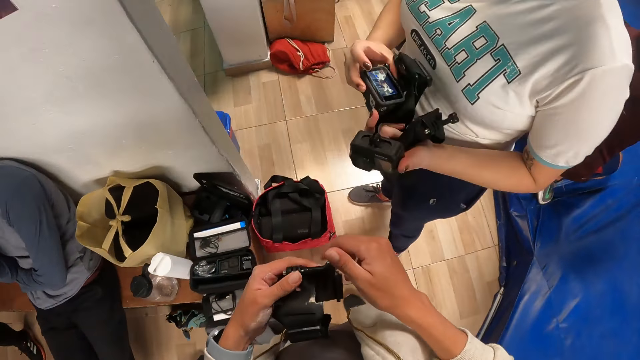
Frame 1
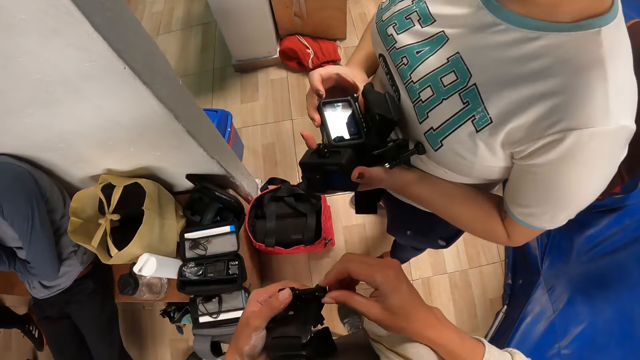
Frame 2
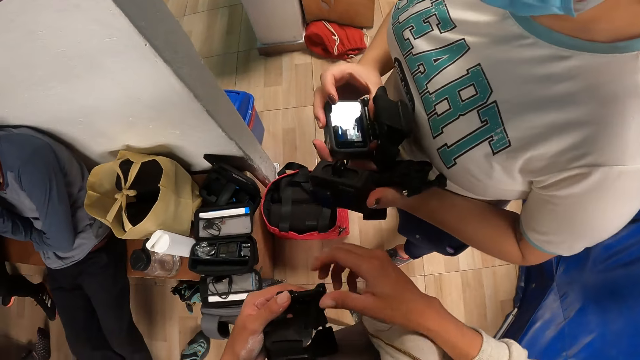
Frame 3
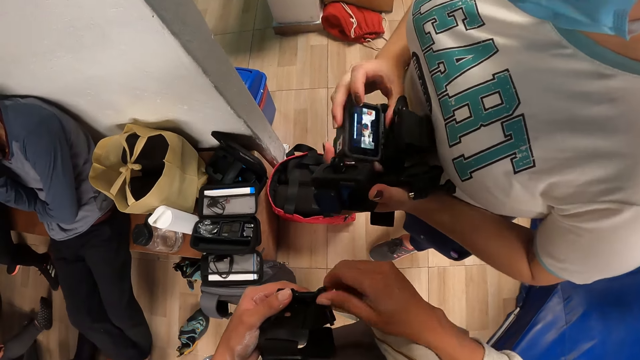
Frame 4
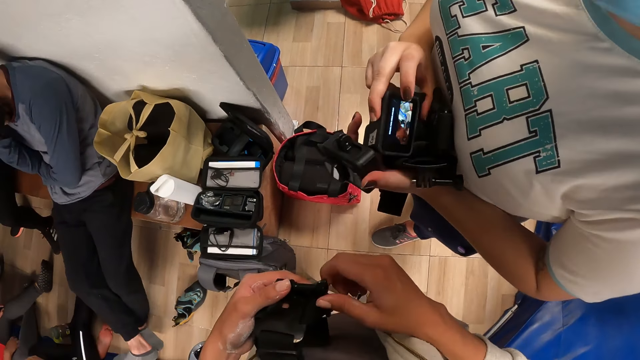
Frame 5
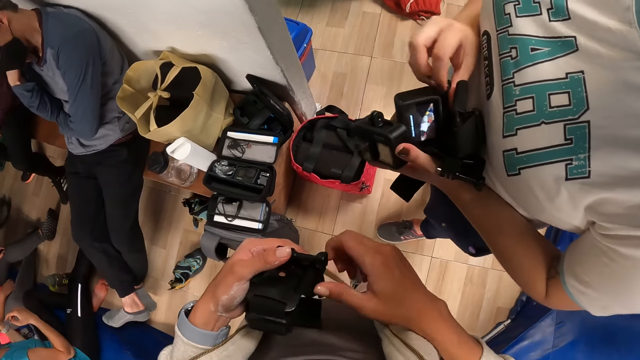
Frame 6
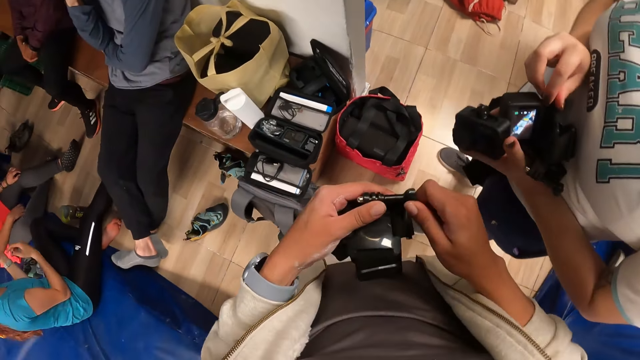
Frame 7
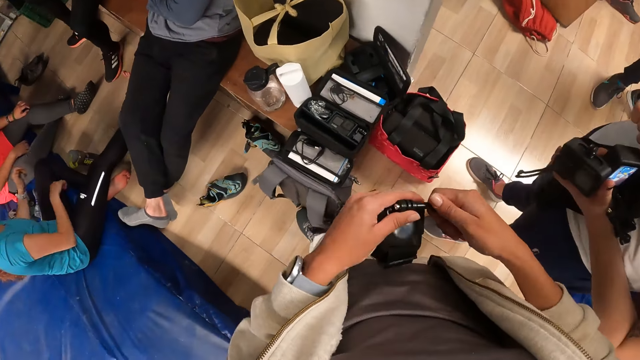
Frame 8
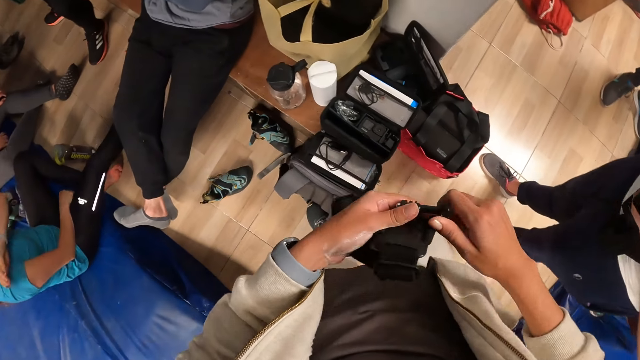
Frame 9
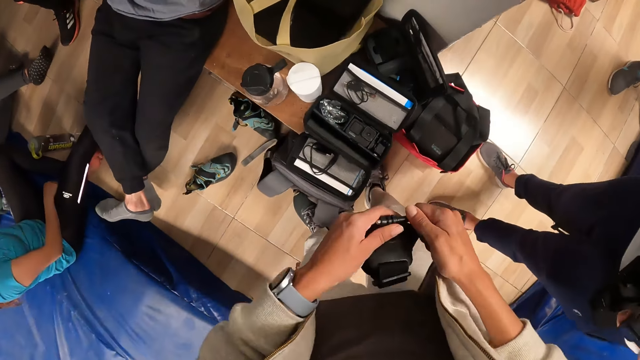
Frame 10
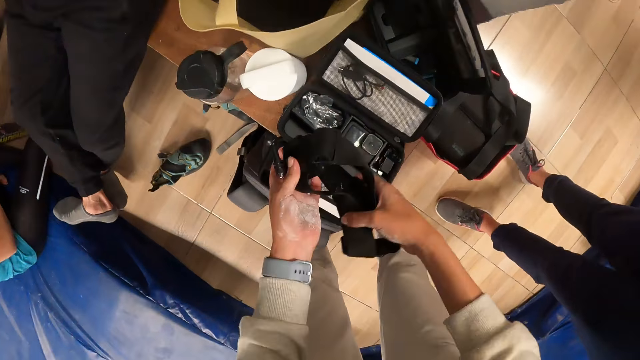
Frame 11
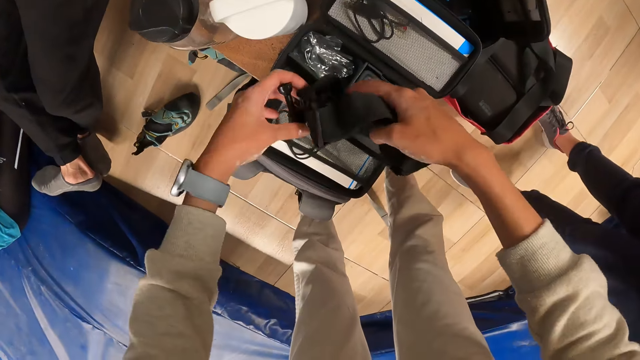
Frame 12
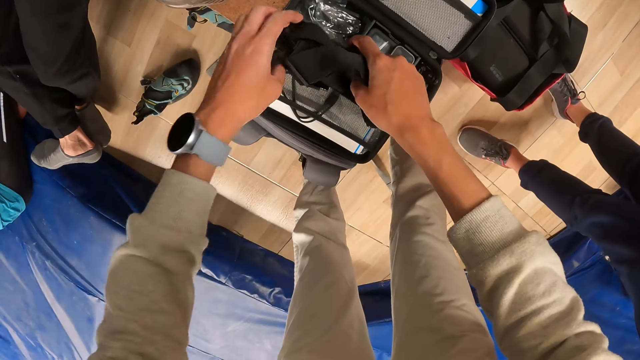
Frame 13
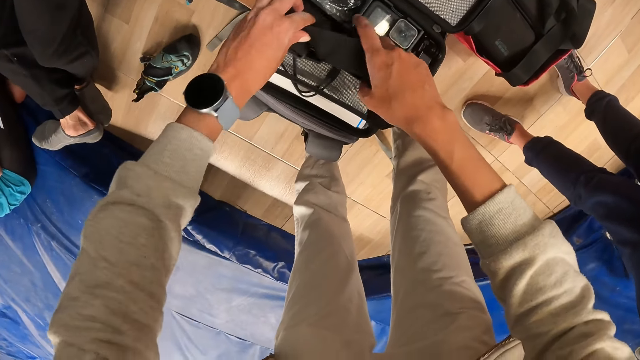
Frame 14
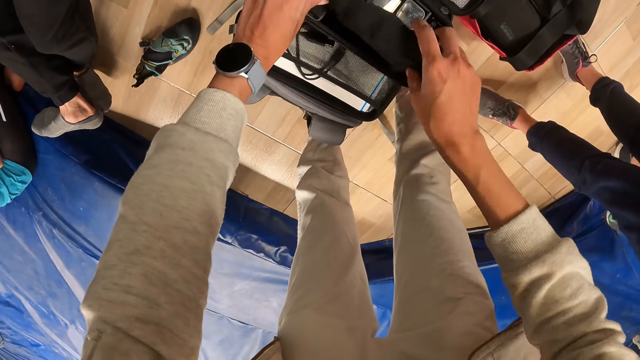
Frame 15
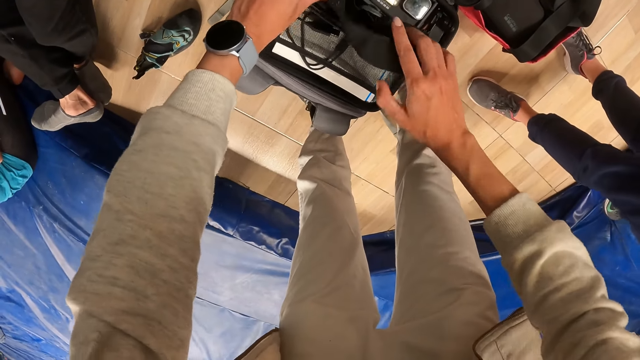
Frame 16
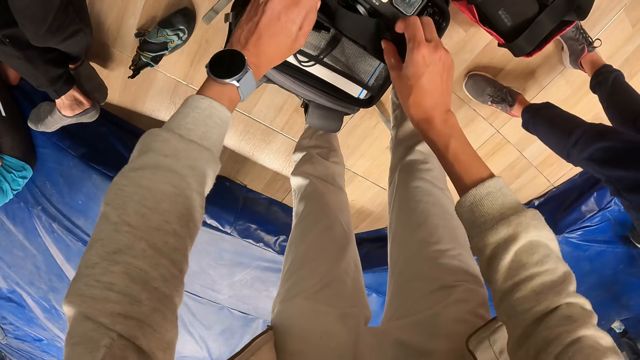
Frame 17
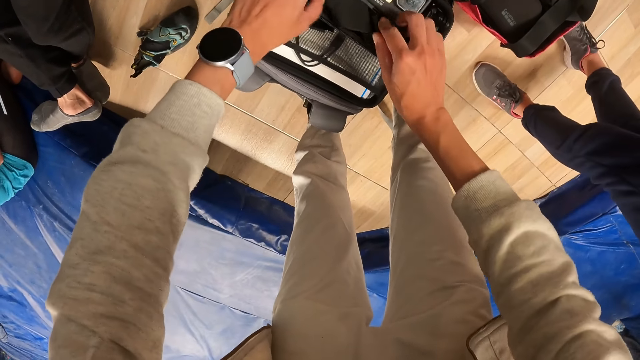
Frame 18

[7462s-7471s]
The camera wearer drops the strap in the pouch with both hands.

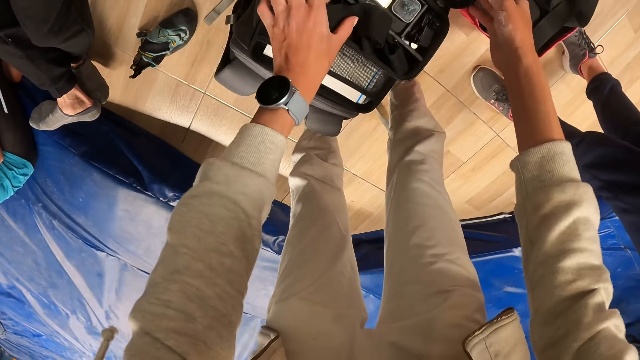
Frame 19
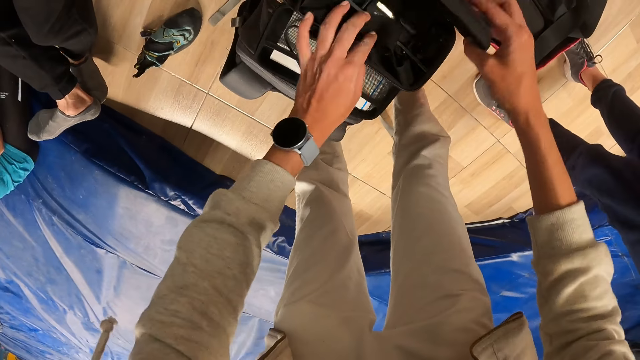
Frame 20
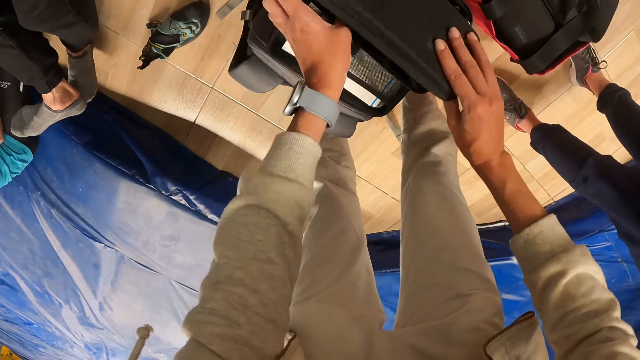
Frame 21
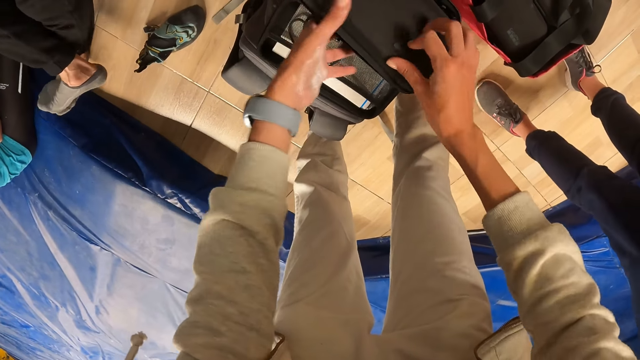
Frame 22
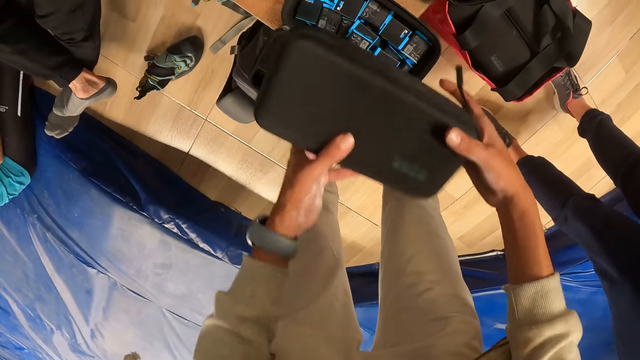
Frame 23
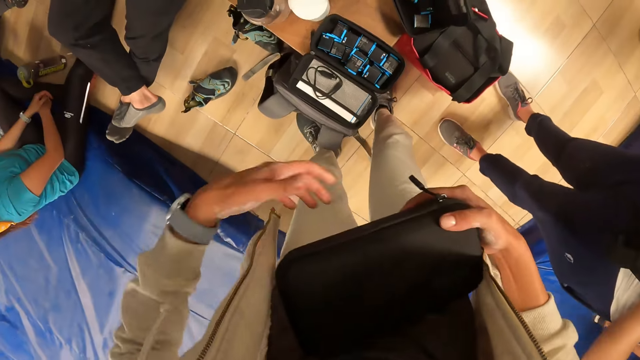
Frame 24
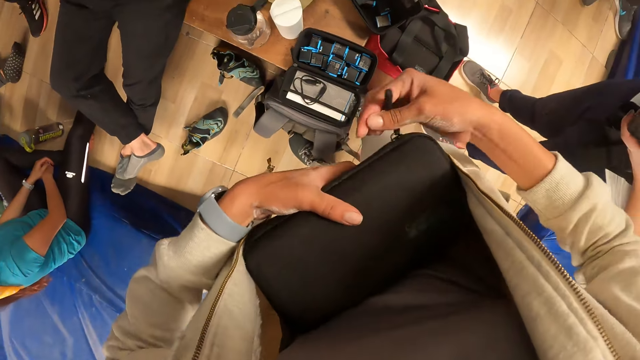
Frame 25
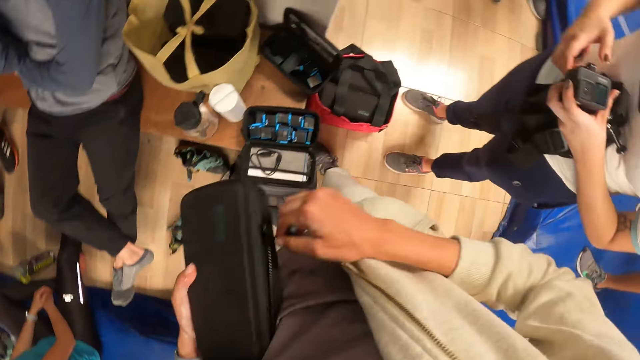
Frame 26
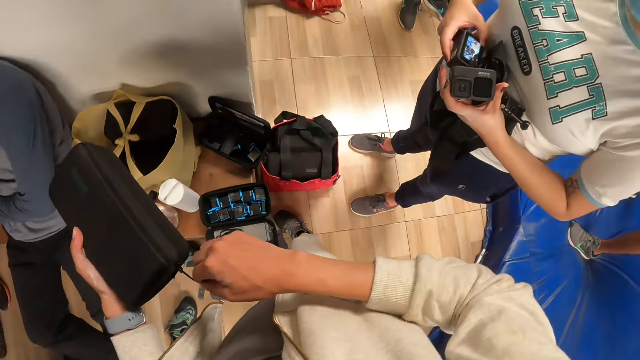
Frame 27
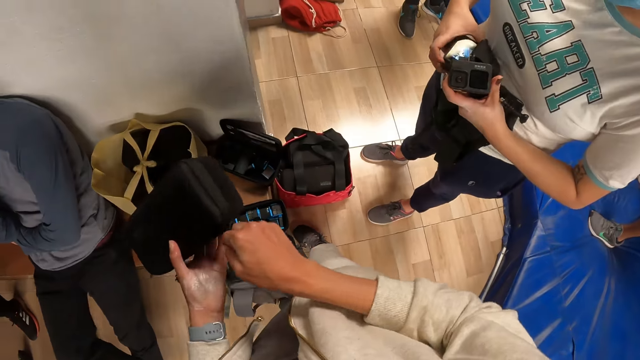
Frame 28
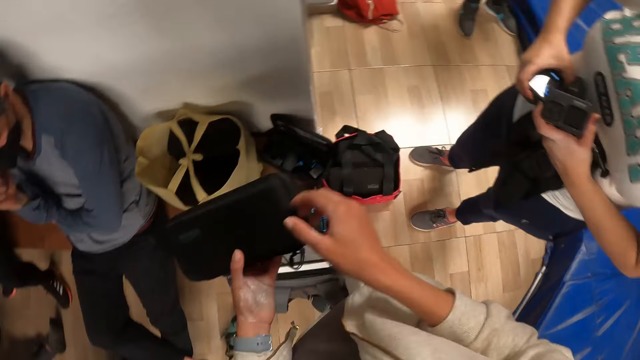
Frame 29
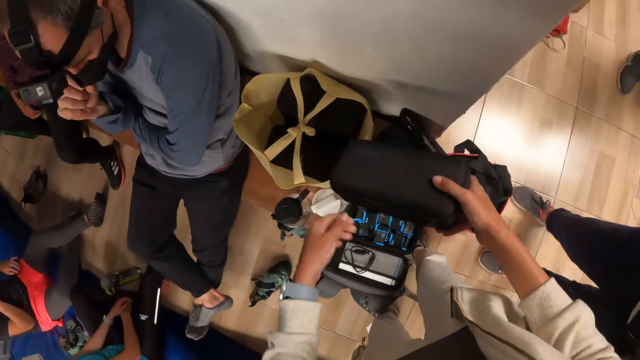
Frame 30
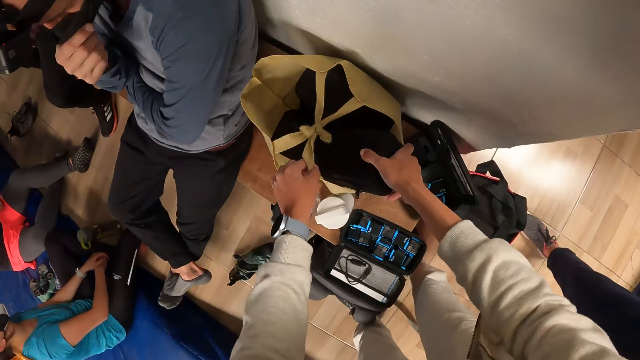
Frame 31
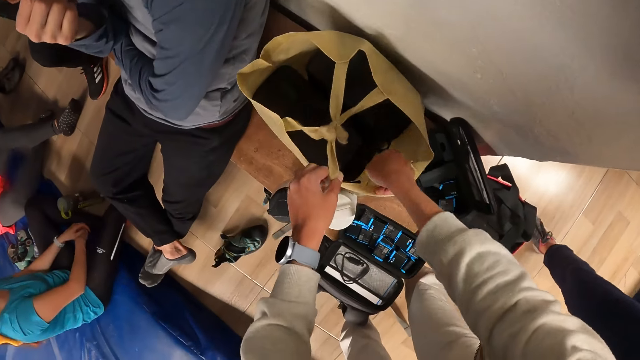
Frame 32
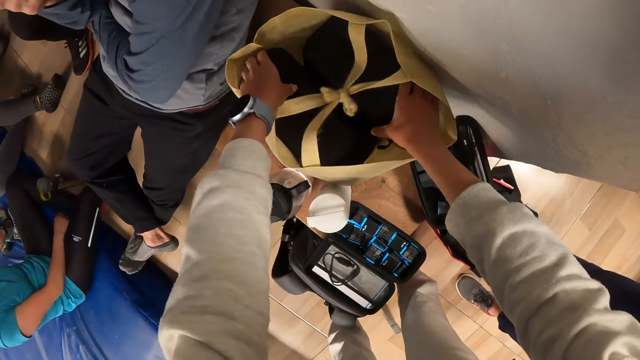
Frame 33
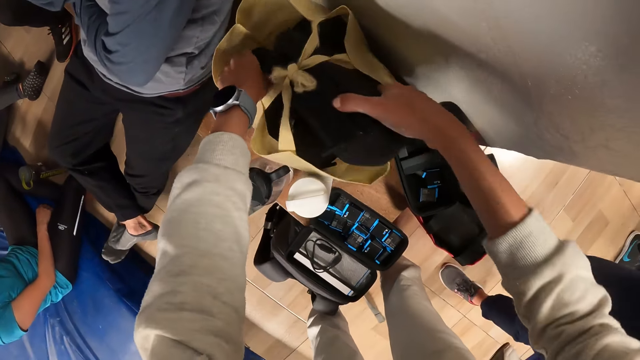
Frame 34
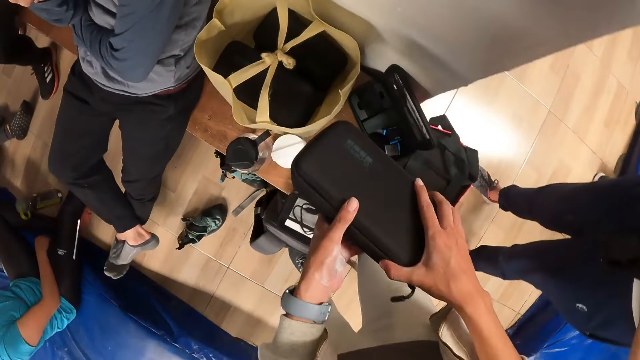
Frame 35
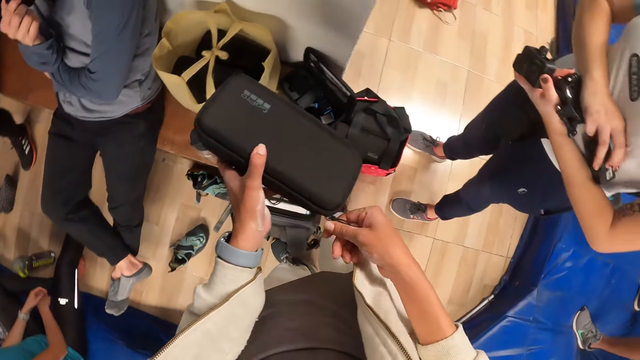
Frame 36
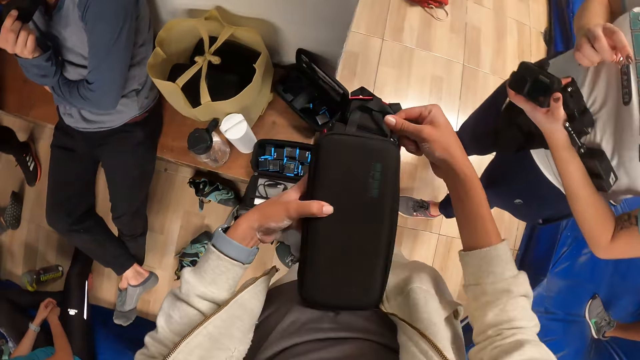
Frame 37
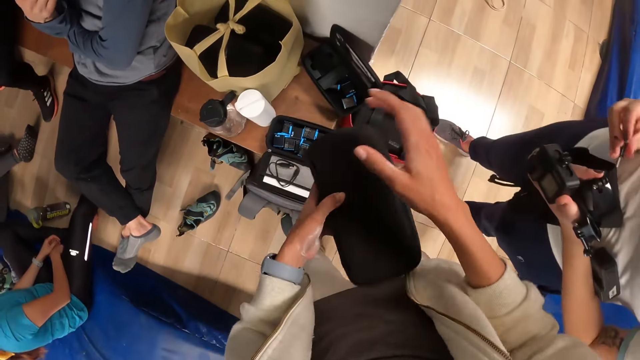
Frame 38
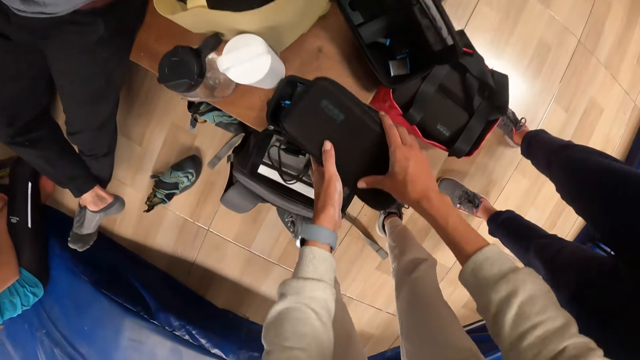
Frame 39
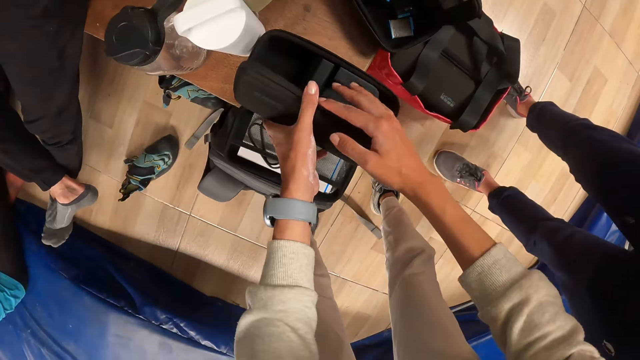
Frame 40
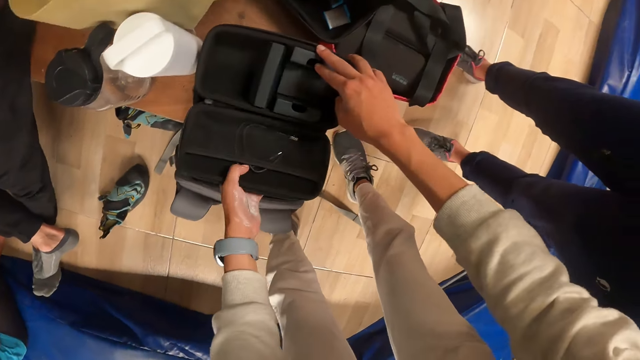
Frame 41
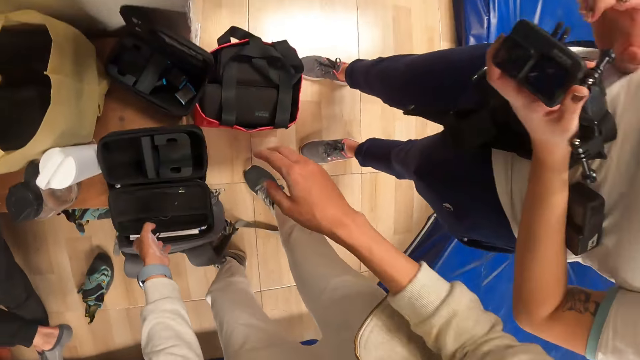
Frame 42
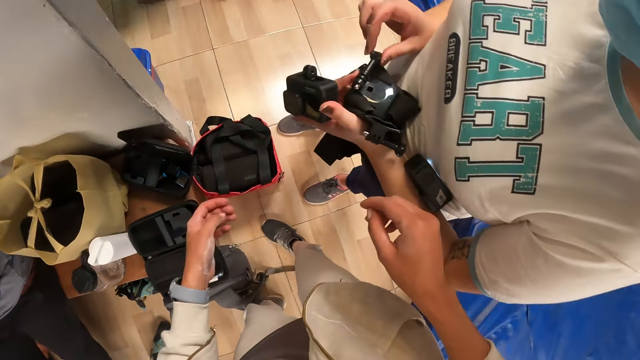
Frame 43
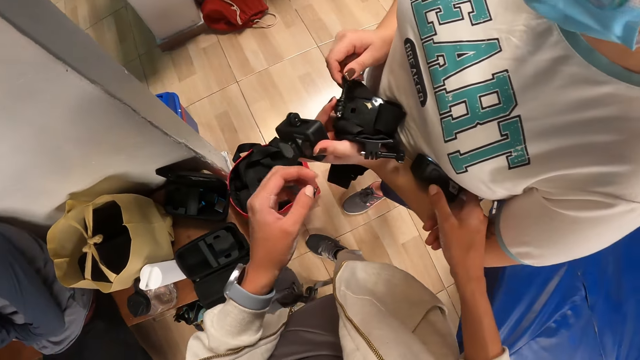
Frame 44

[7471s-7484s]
The camera wearer closes the pouch with his right hand. He carries the pouch from the bench with both hands. He zips the pouch with his right hand. He drops the pouch in the bag with his right hand. He picks the pouch from the bag with his right hand. He unzips the pouch with his right hand. He places the pouch on the bench with both hands and opens the pouch with both hands. A lady fastens a screw on the camera headband. The camera wearer takes a camera from the lady with his left hand.
